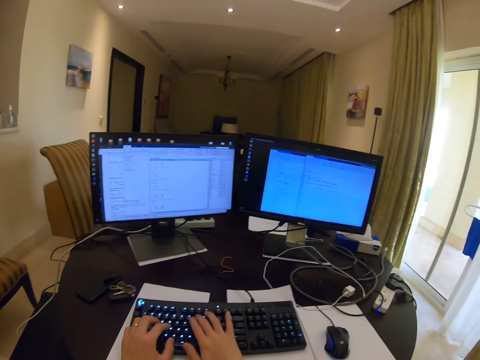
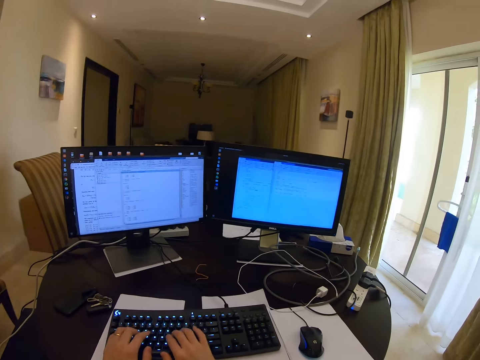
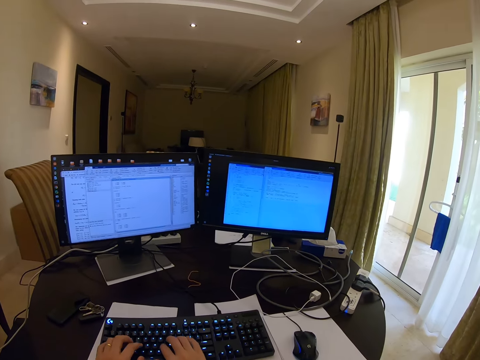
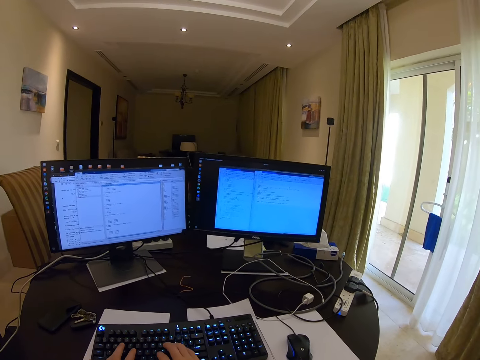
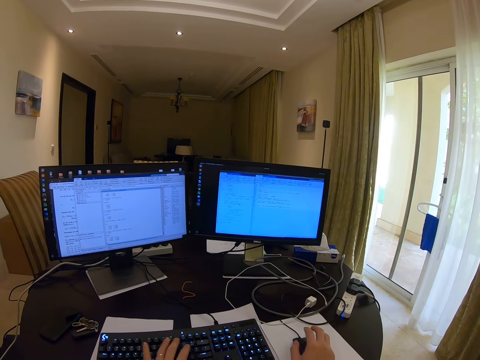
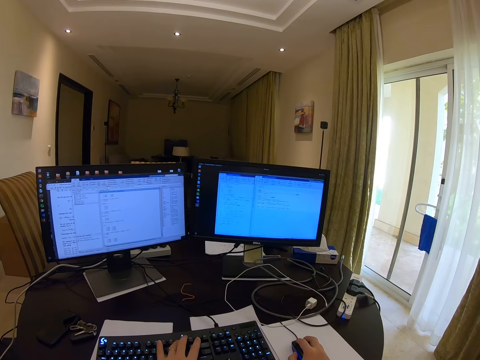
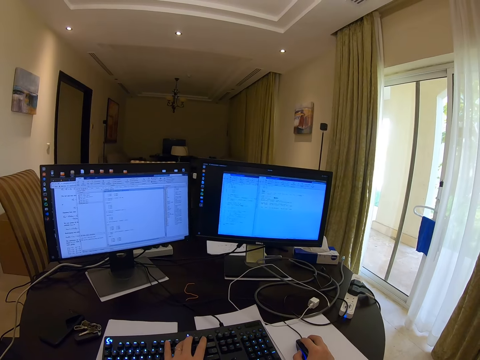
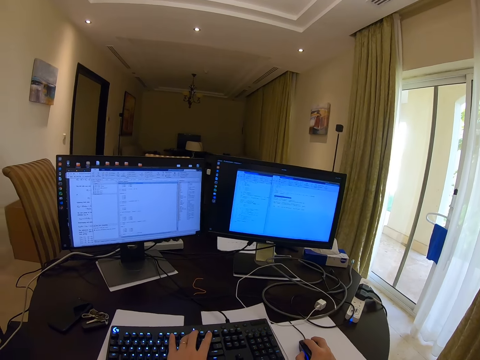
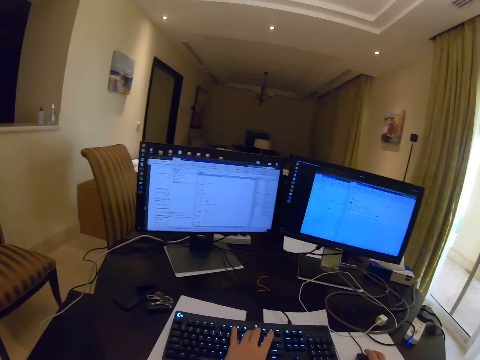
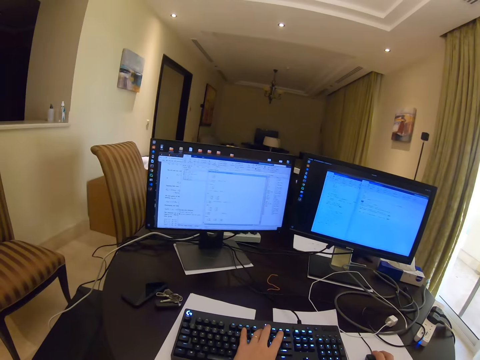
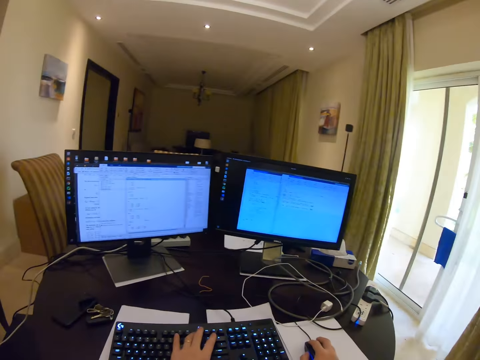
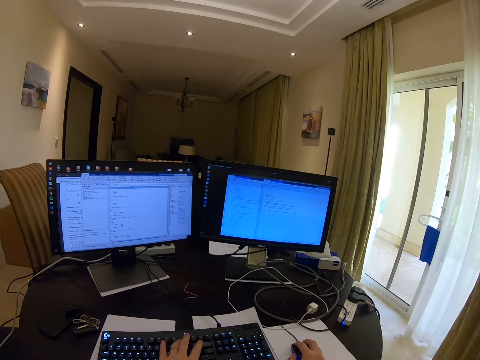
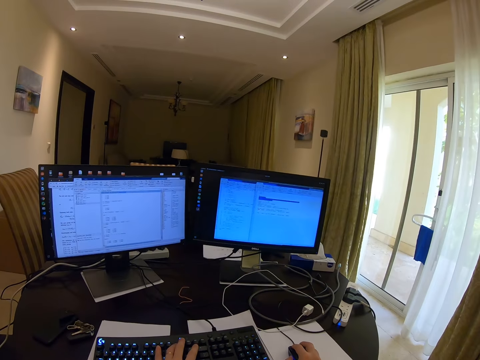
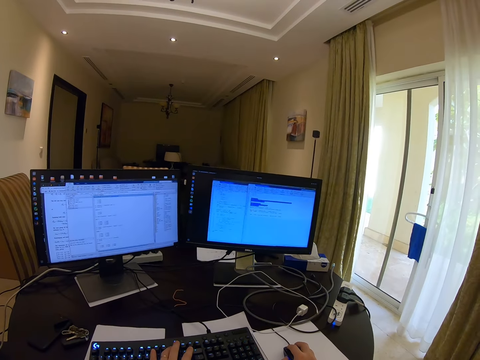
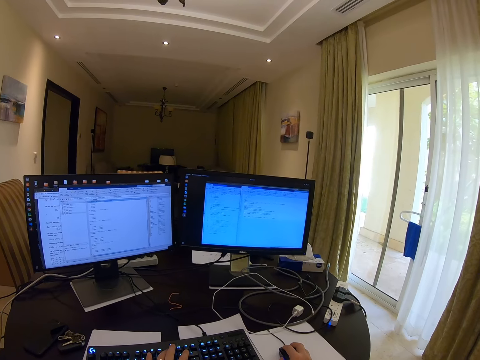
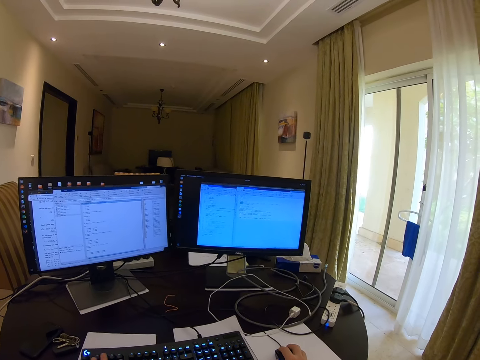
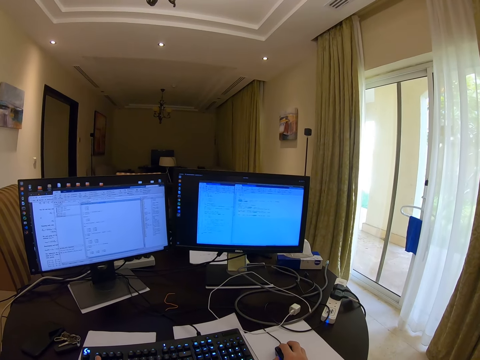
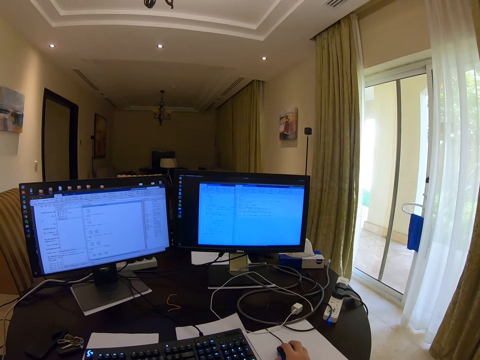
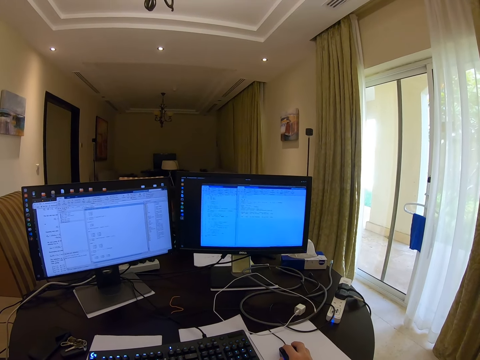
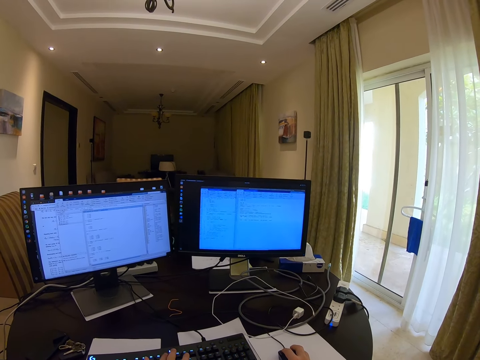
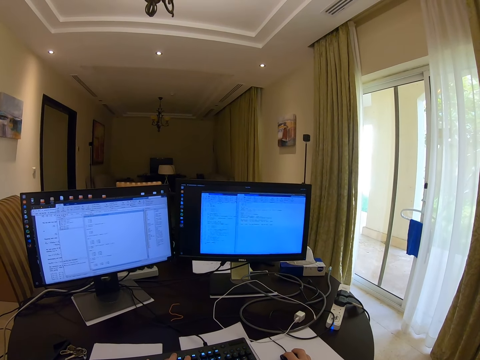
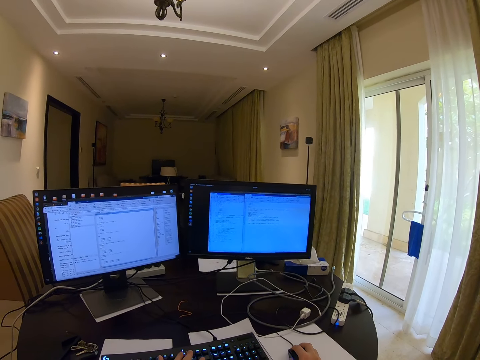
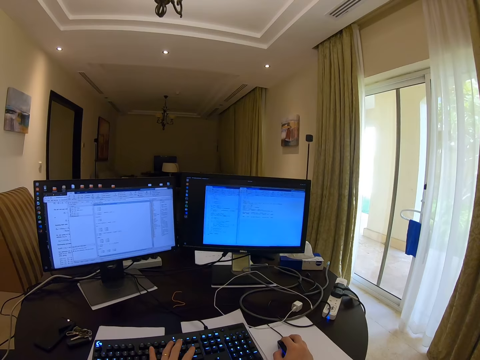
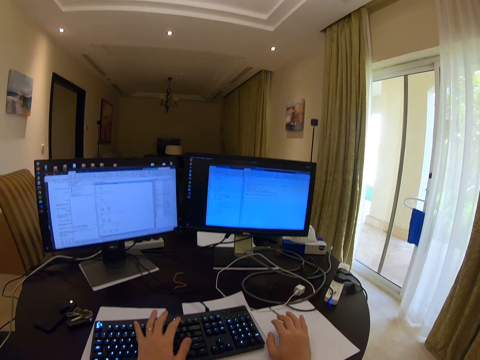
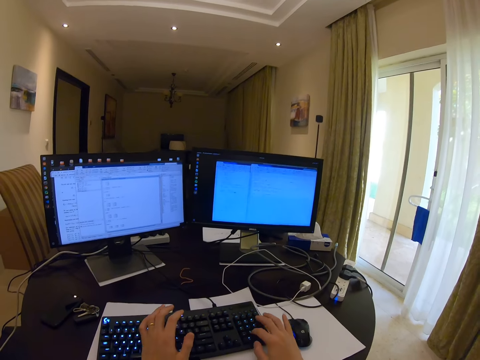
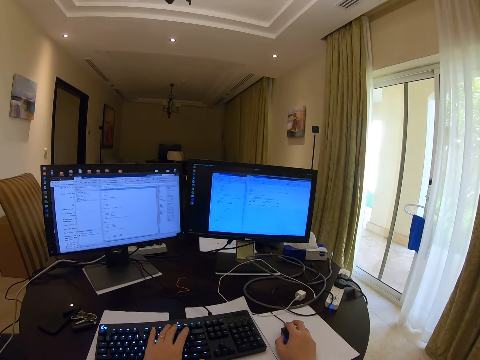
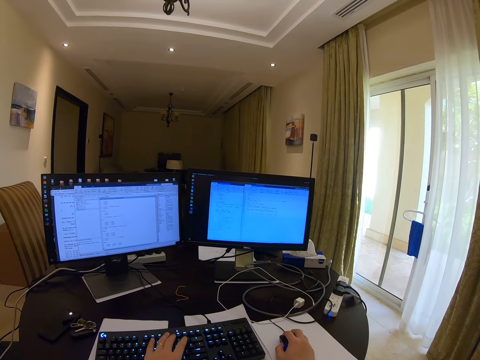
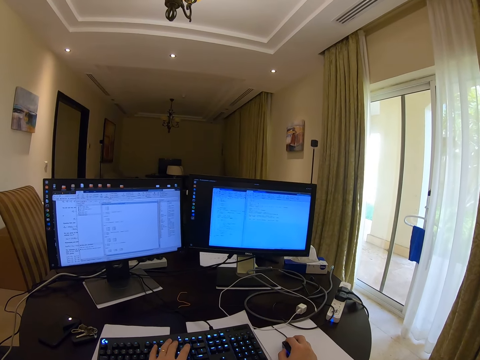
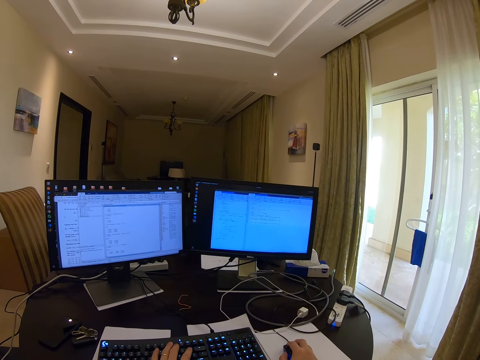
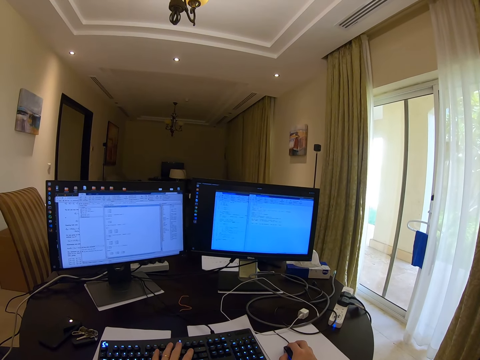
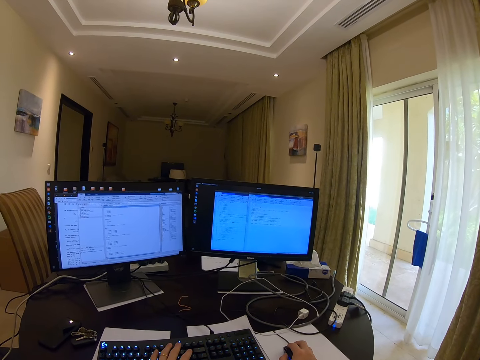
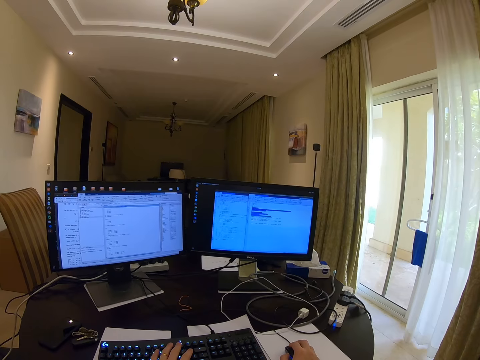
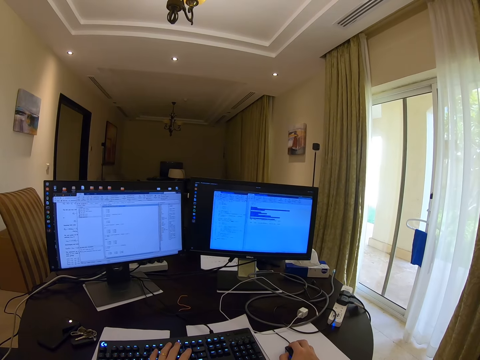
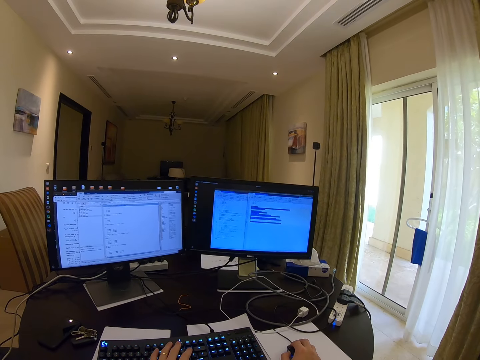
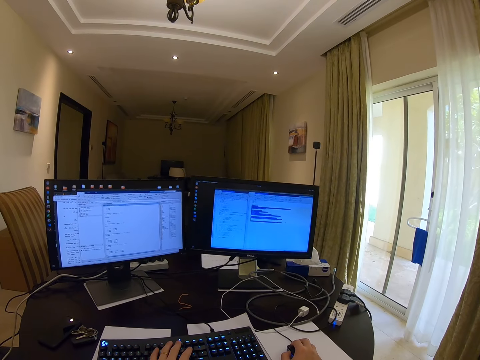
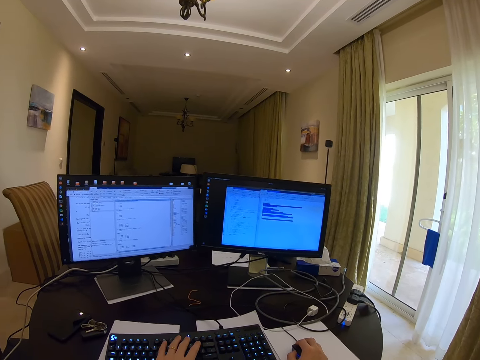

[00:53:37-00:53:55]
The camera wearer types on the keyboard and is still scrolling with the mouse. They operate the laptop.

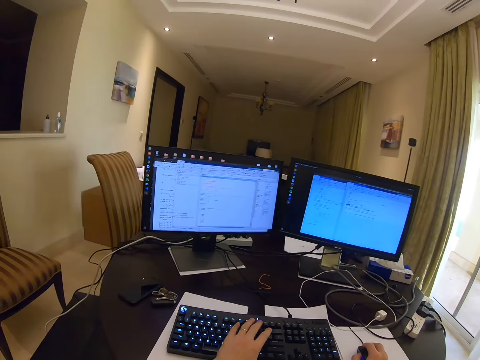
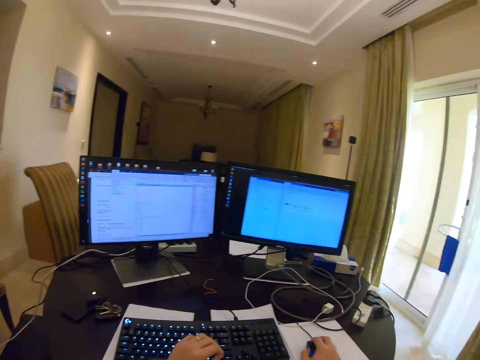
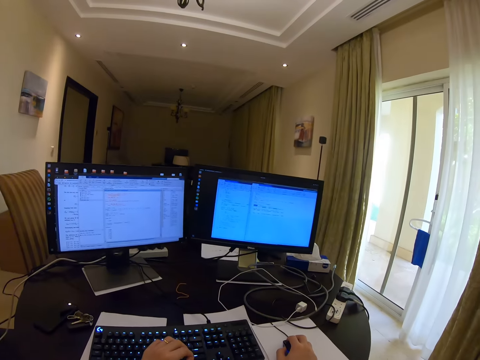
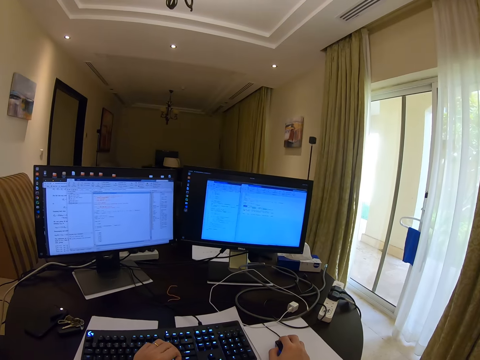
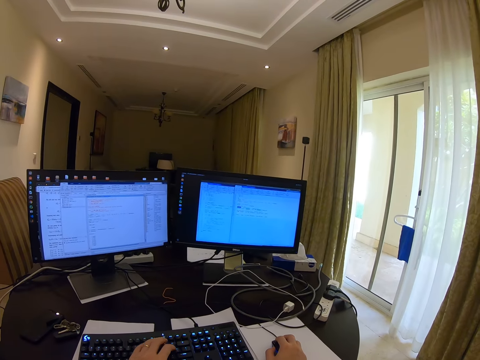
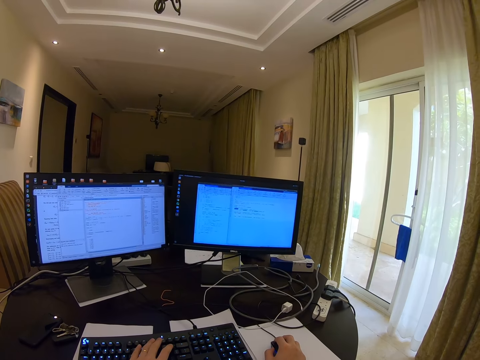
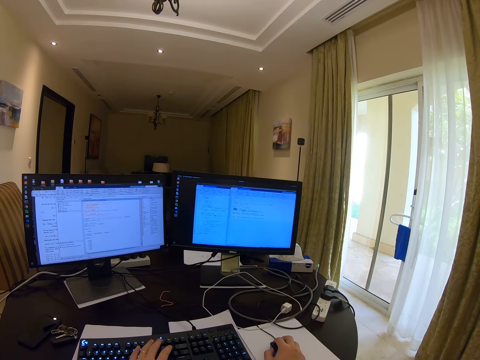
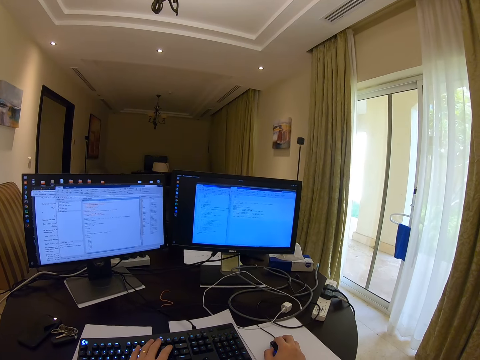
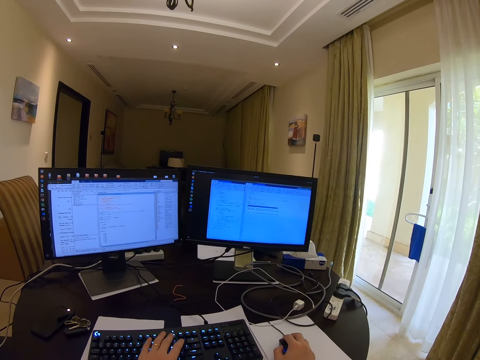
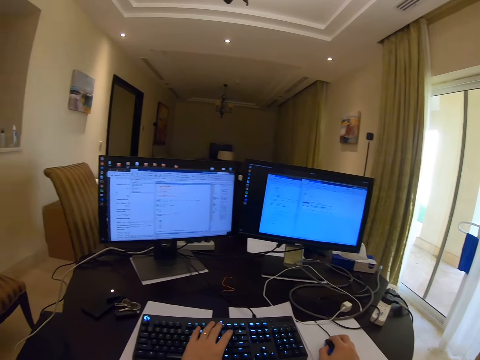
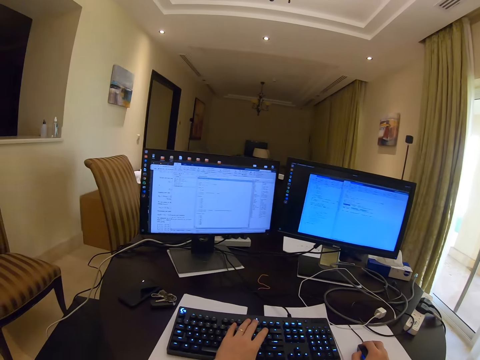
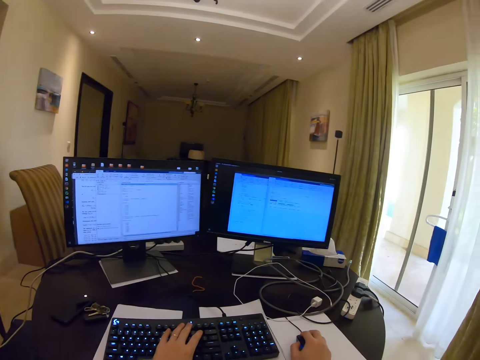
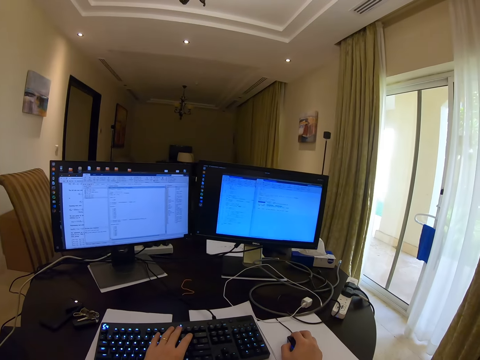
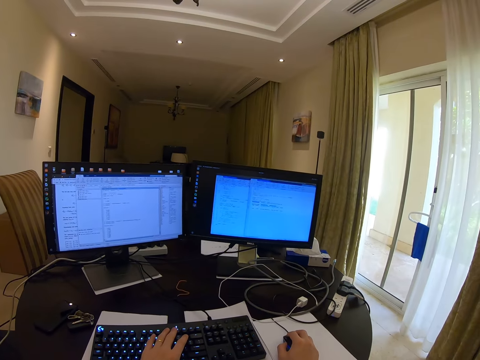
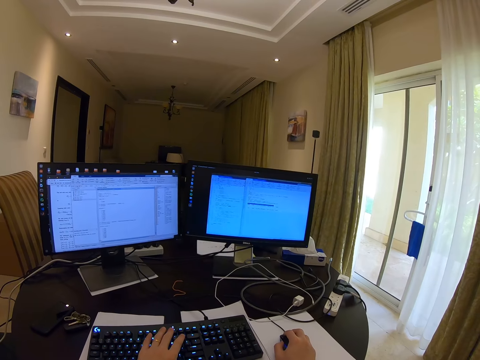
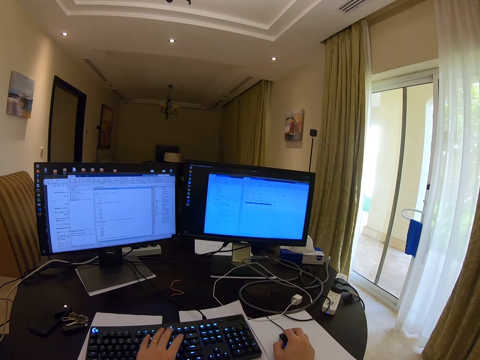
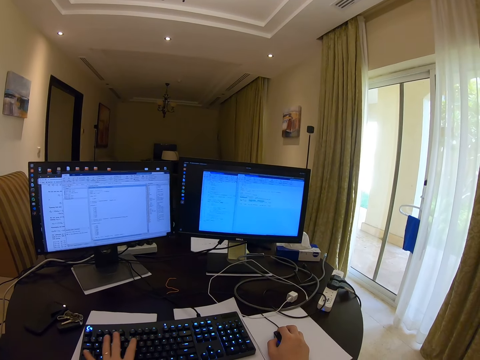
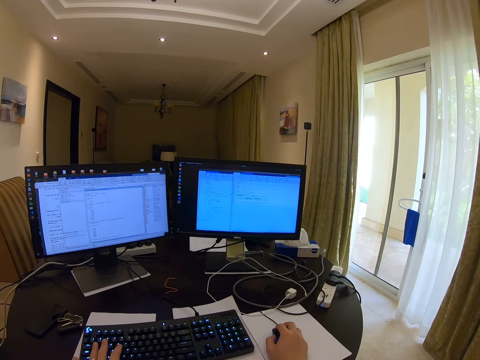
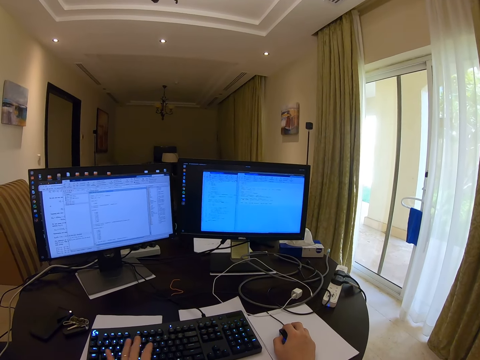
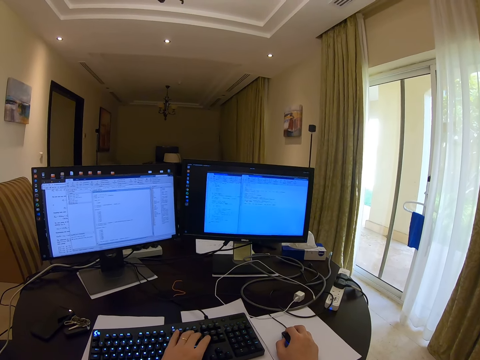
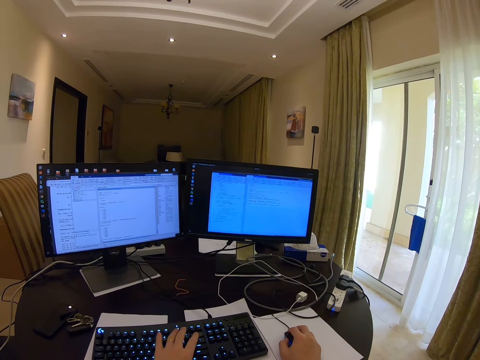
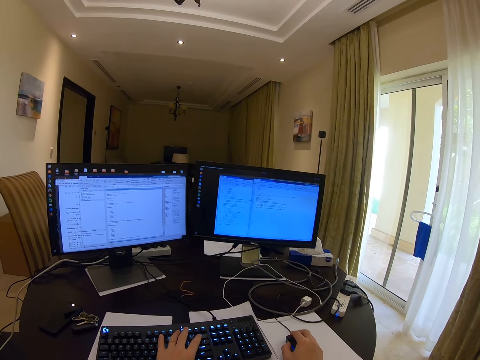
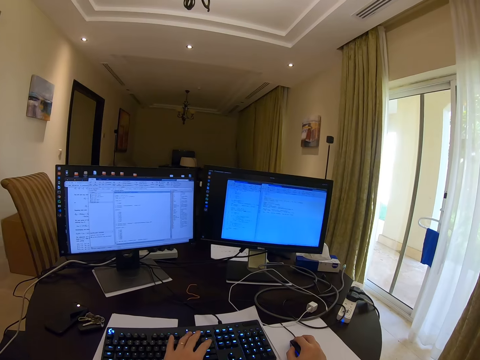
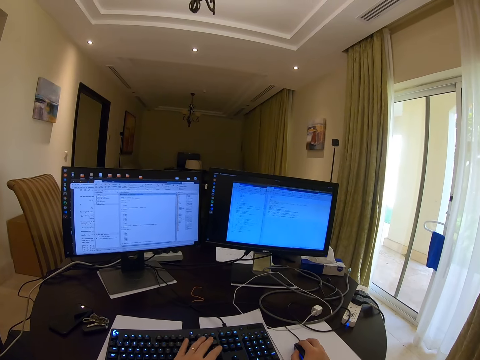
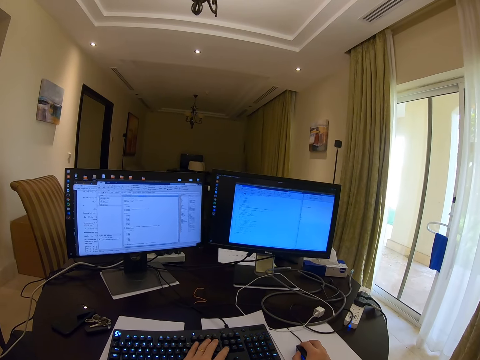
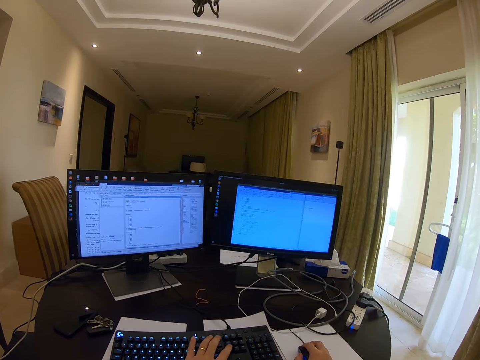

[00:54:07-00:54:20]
The camera wearer folds the left hand. They type on the keyboard and still scroll with the mouse. They type on the keyboard.
